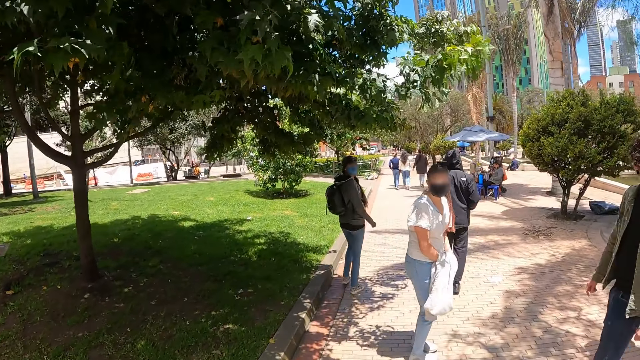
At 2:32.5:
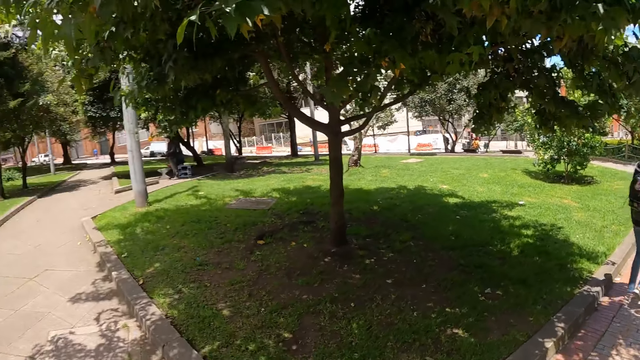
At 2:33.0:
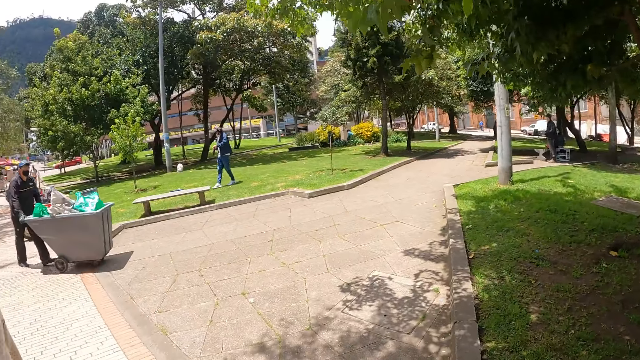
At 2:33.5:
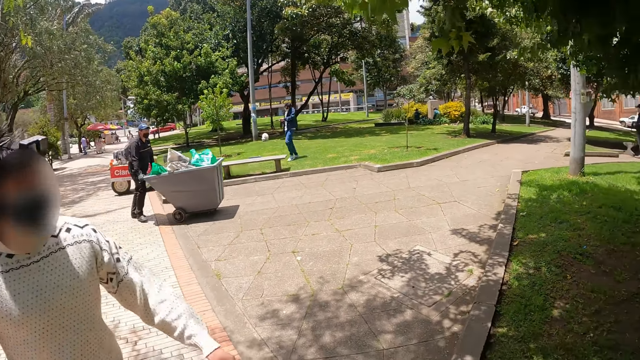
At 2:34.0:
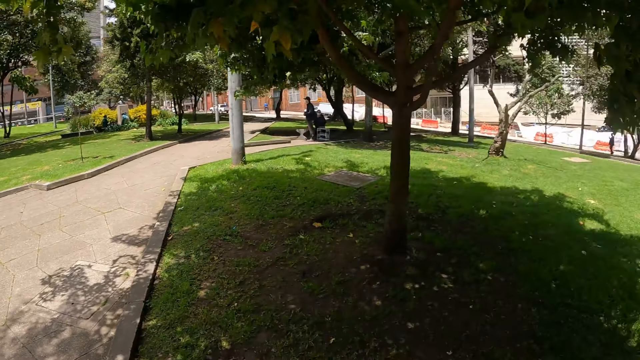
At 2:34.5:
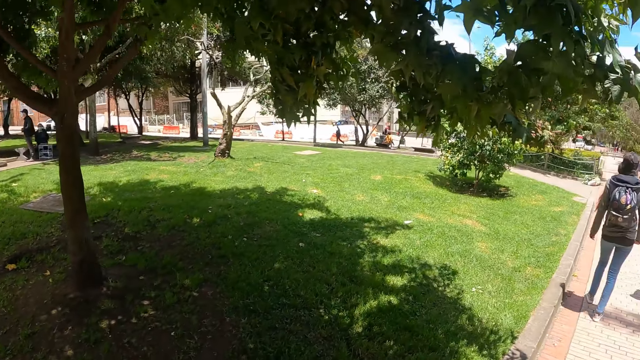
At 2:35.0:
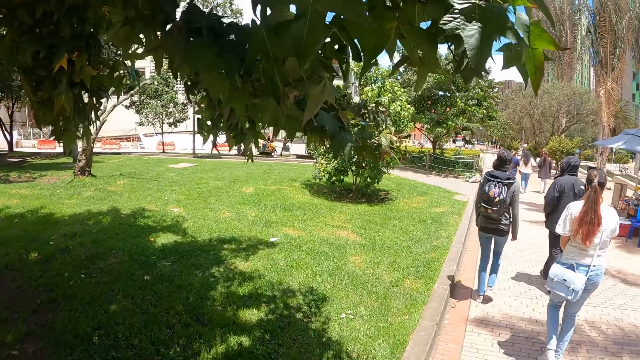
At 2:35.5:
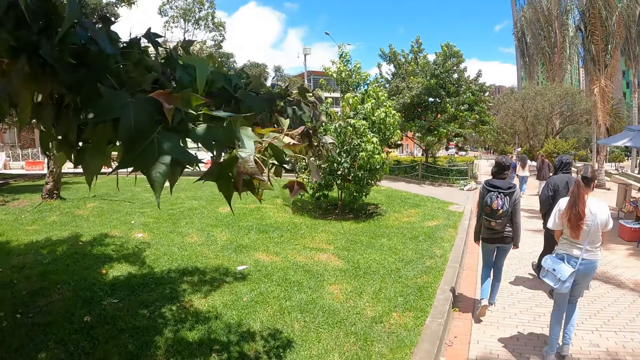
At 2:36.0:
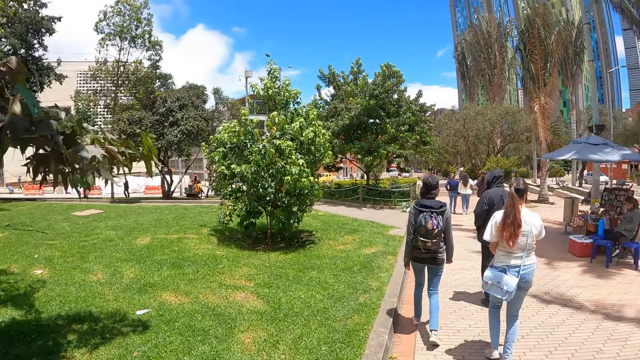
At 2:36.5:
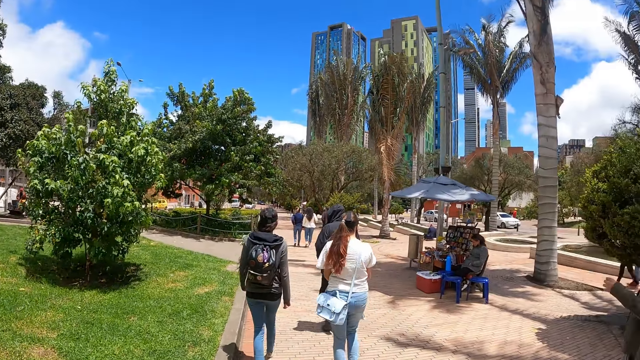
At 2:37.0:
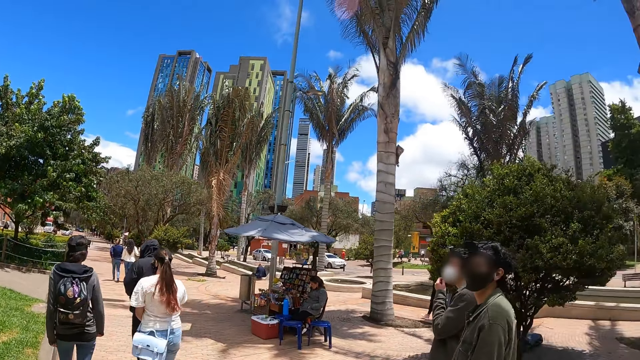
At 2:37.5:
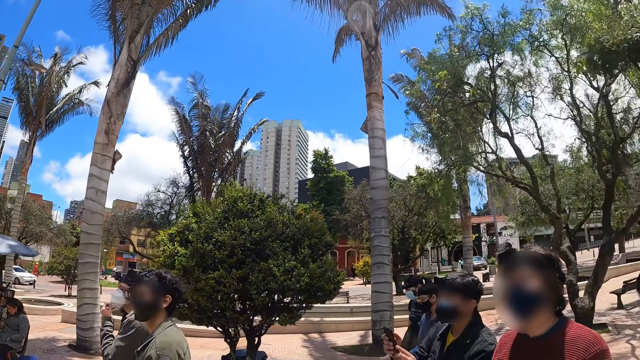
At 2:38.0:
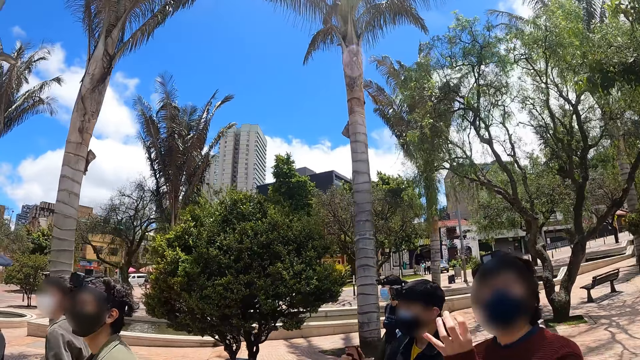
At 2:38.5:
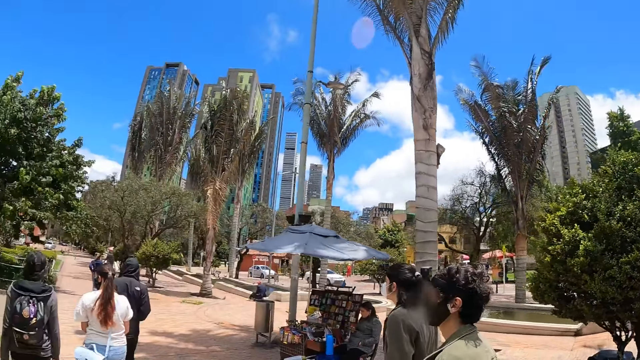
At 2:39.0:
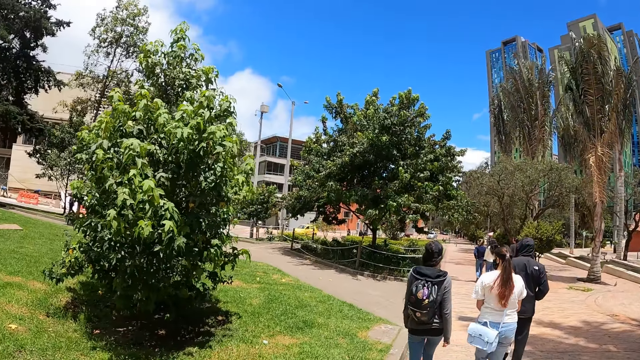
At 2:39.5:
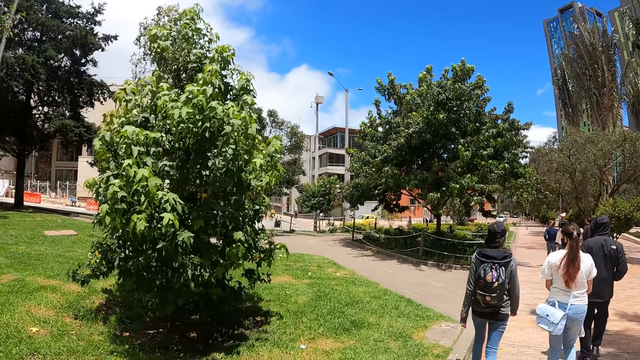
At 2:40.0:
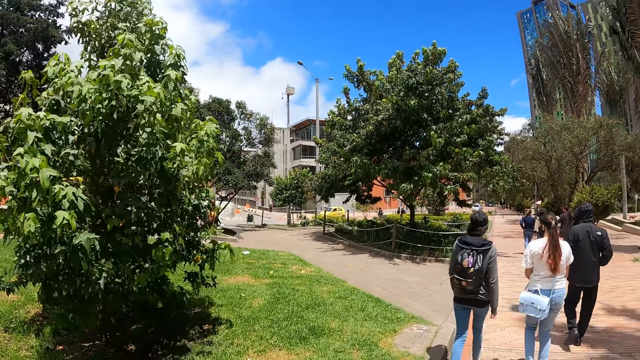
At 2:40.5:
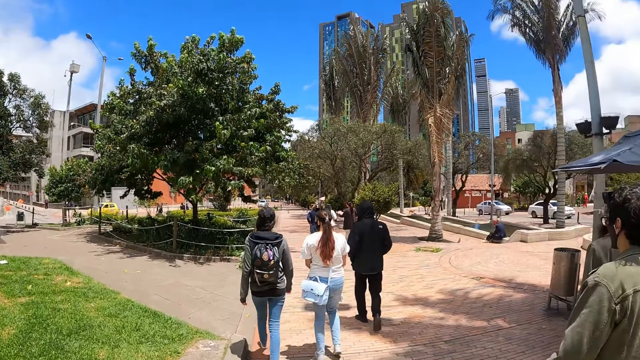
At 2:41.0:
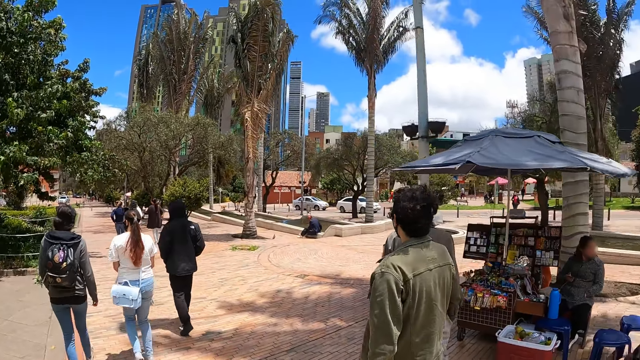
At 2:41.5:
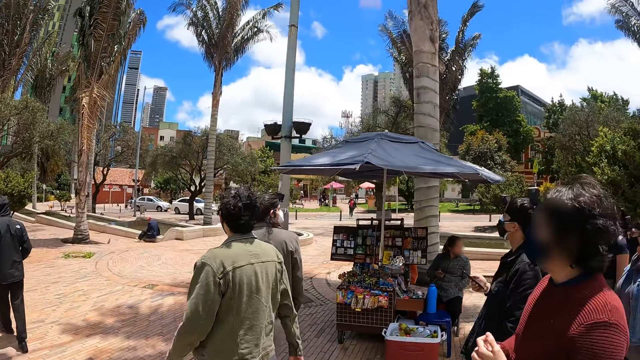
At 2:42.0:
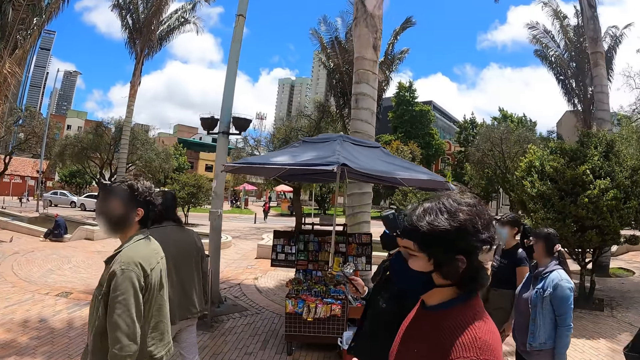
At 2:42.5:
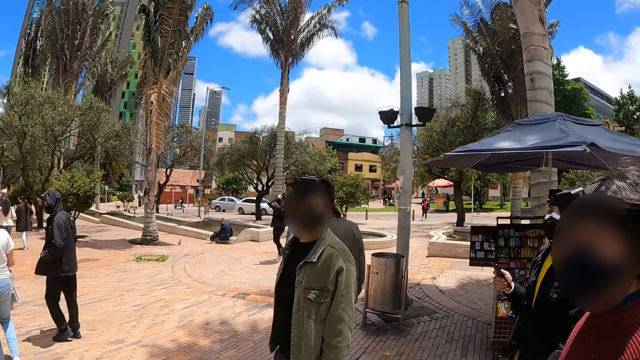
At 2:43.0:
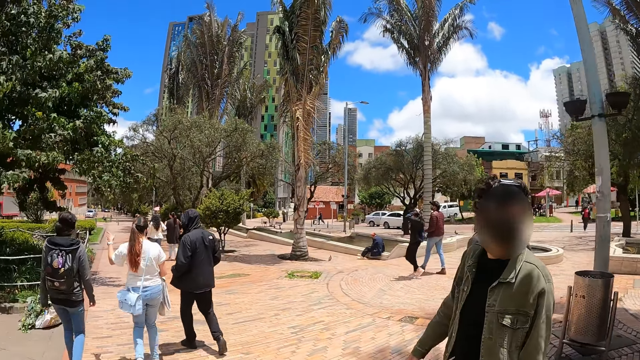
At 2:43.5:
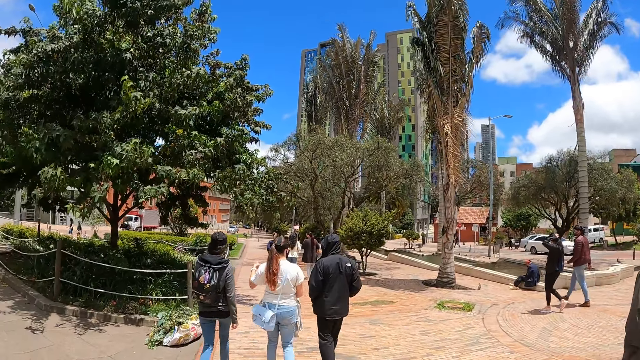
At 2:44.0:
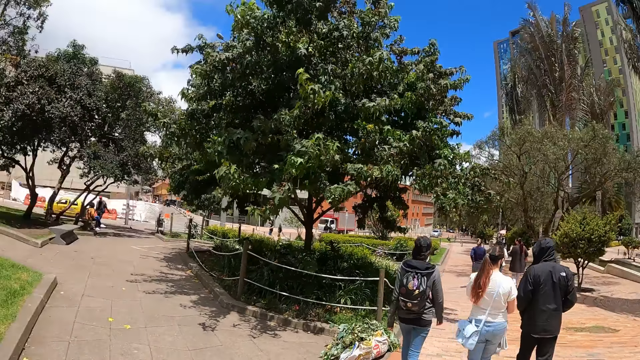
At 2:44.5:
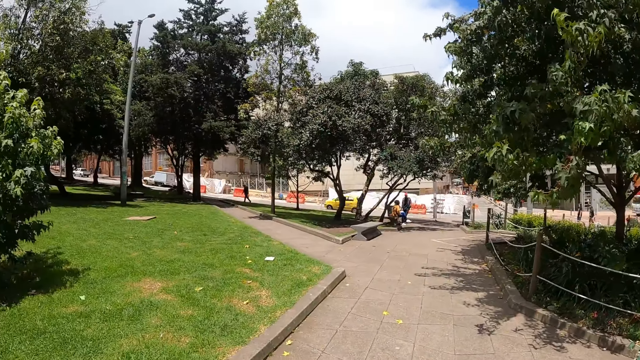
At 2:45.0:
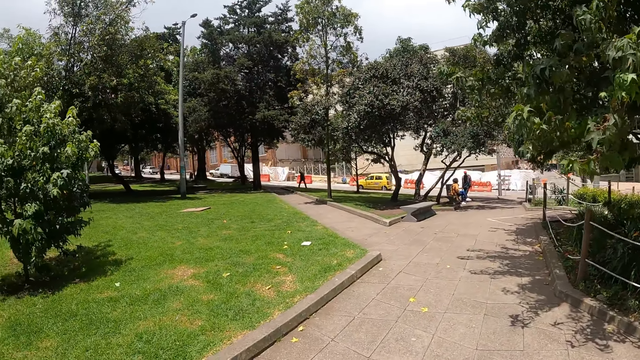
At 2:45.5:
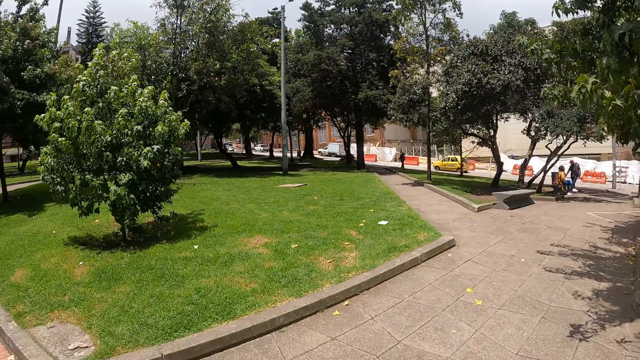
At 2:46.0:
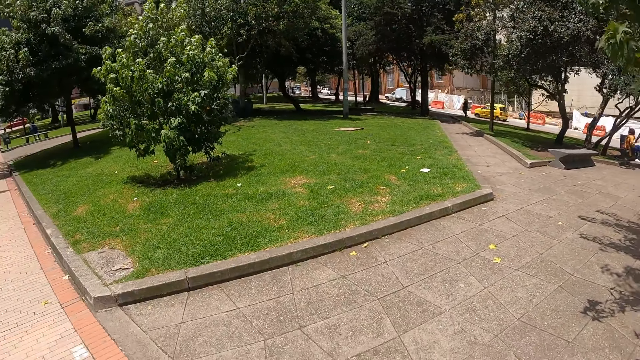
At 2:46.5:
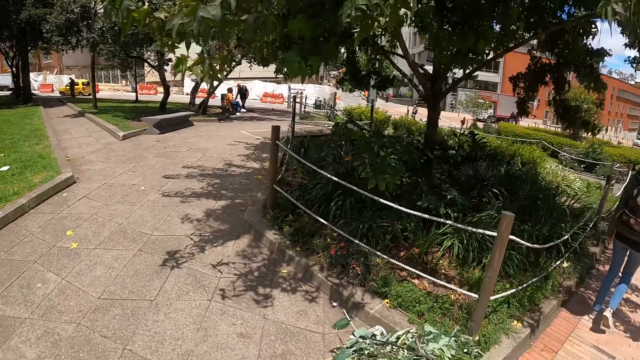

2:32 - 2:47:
The camera wearer turns around. A man walks around. A woman walks along. The camera wearer turns around. Another woman walks along the first woman. Another man walks along. The first woman moves the left hand. The camera wearer turns around.

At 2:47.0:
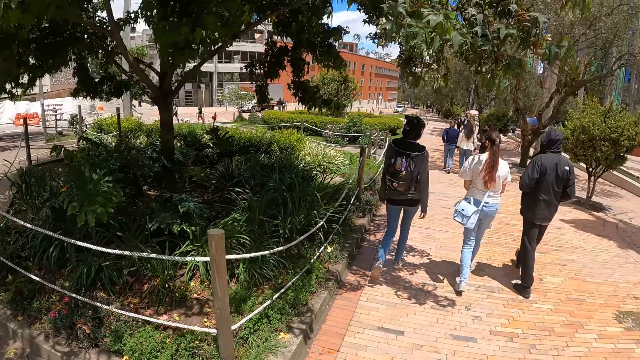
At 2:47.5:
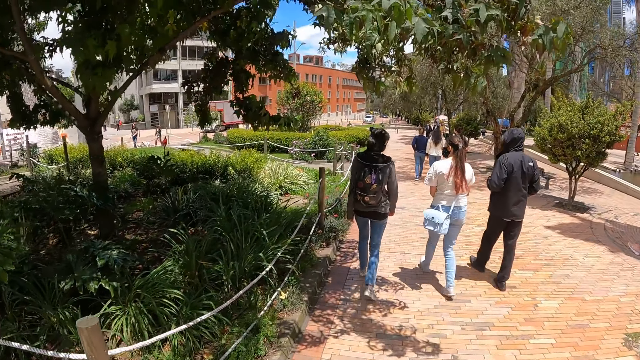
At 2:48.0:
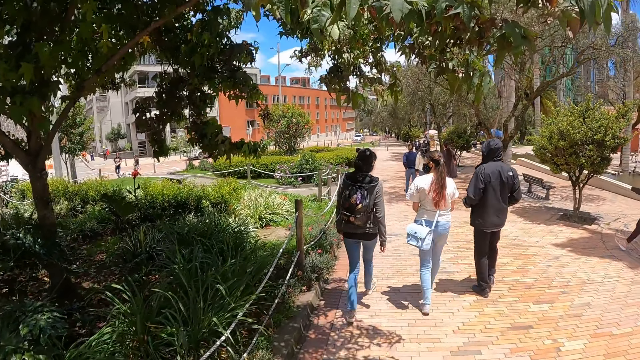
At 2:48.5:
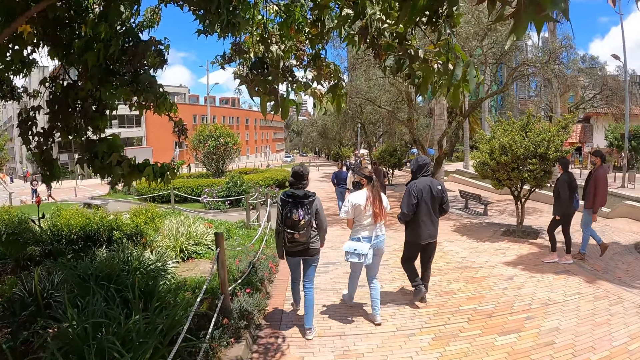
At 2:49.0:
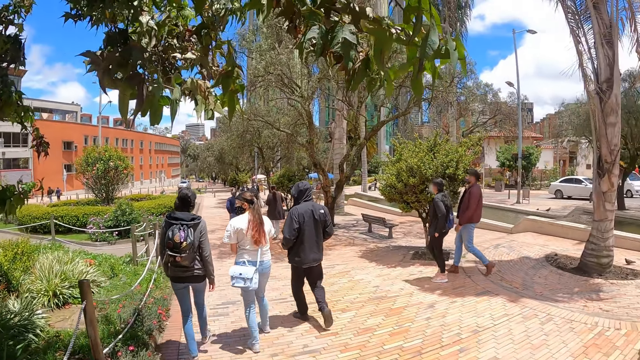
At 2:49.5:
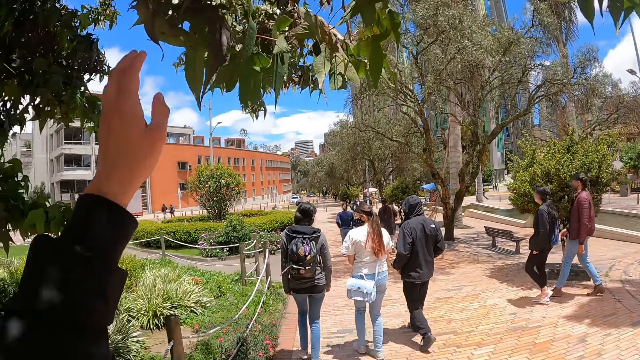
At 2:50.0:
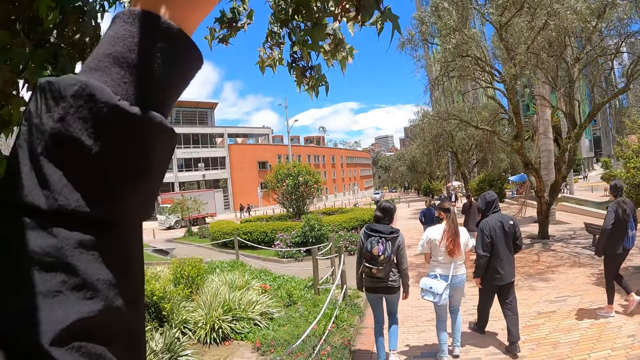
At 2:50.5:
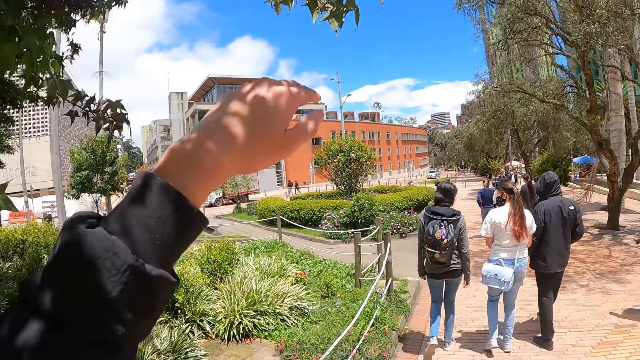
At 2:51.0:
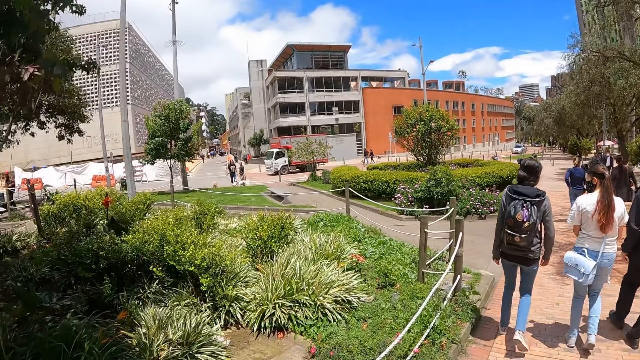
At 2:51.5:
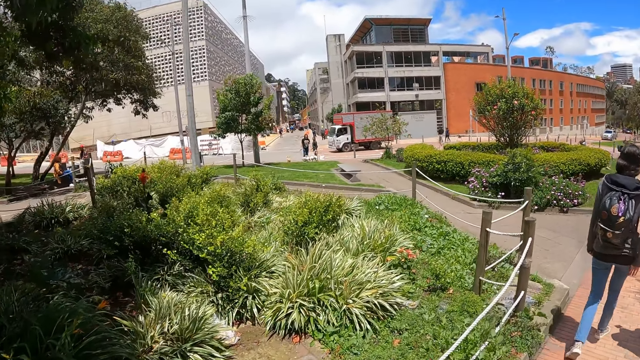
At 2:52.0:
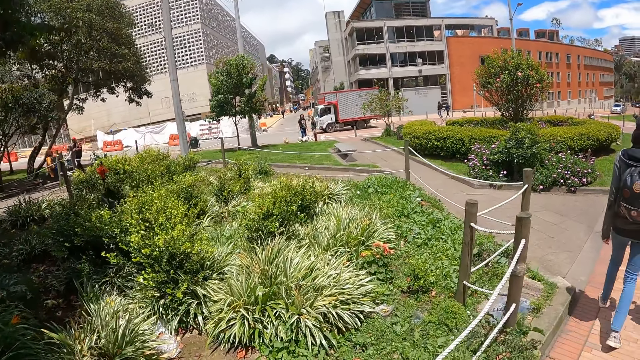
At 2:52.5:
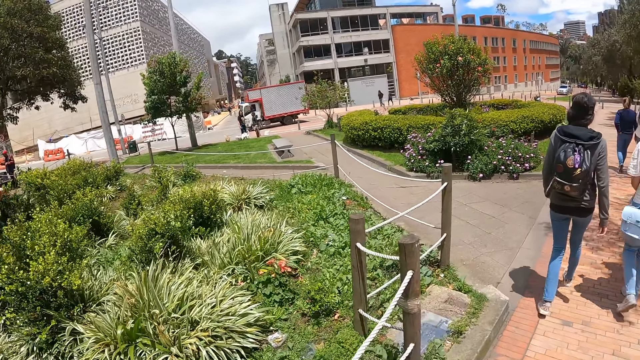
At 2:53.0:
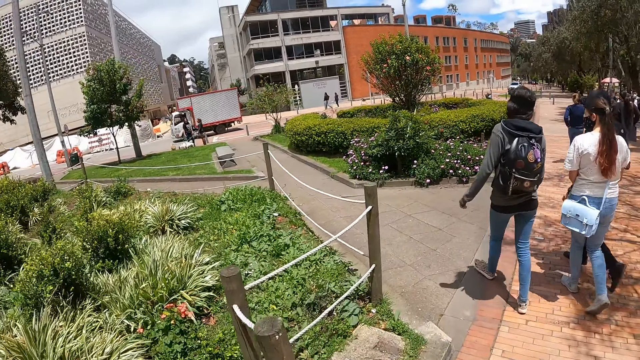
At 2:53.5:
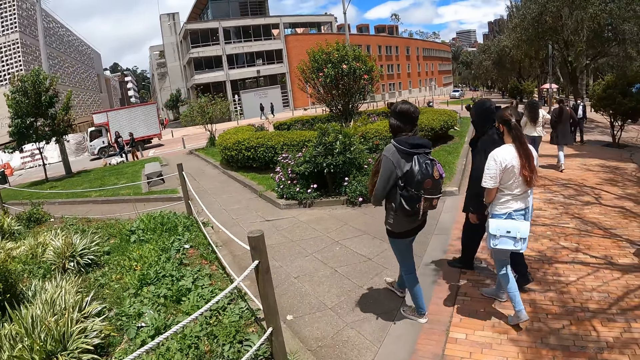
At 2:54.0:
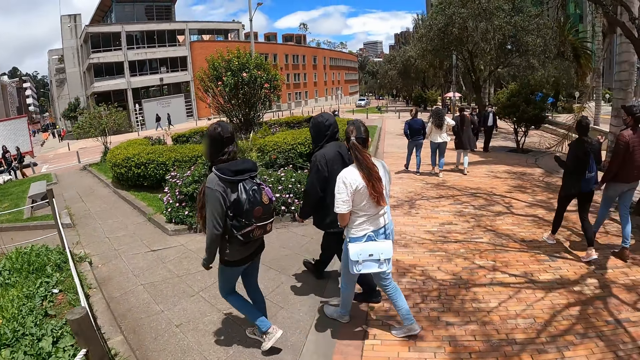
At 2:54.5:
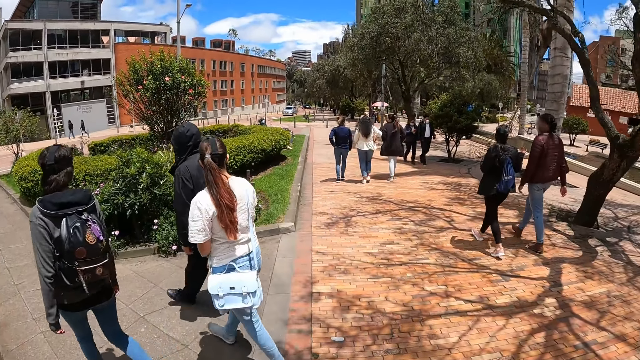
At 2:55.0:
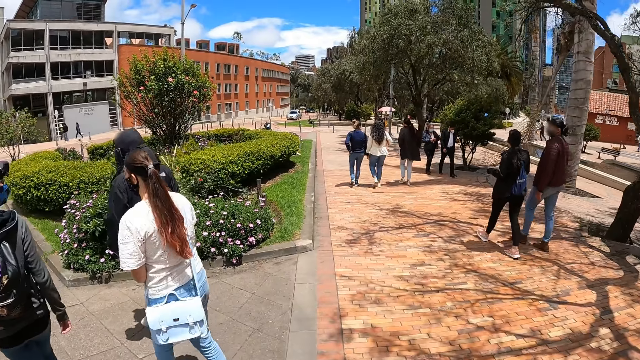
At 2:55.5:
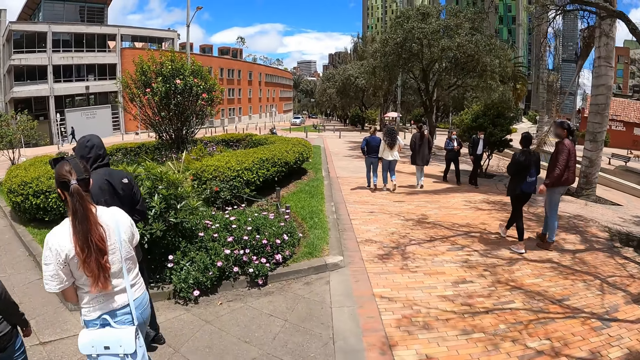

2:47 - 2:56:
A woman walks along another woman. The camera wearer walks across a street. They reach the leaves on a tree with the left hand. They walk along. The first woman diverts with the other woman.
